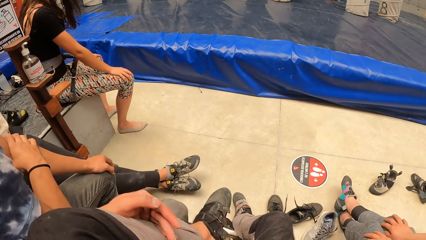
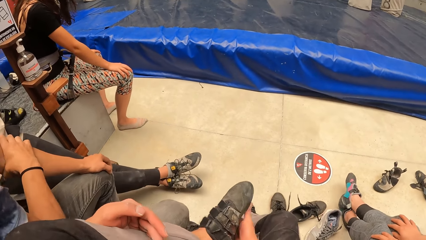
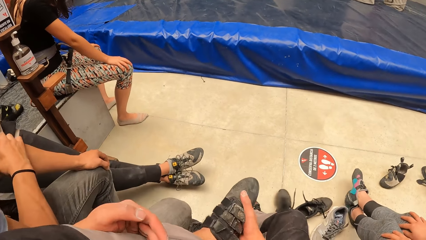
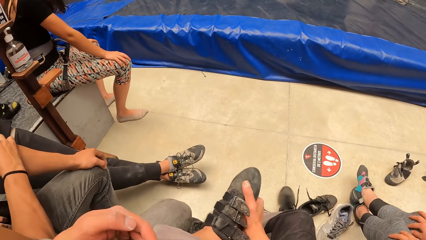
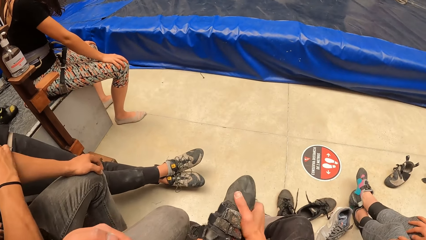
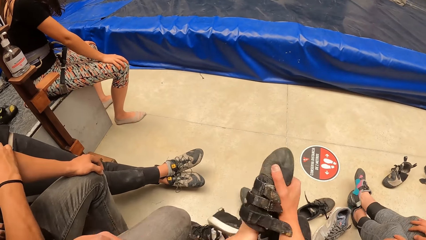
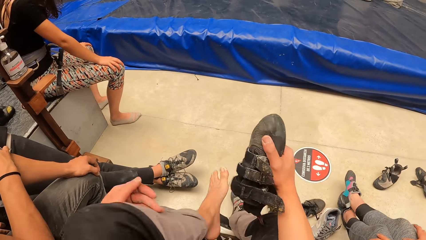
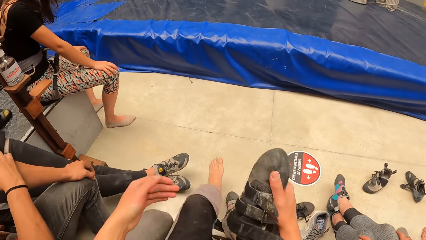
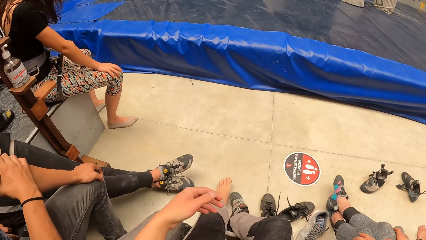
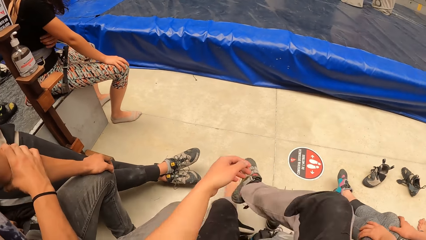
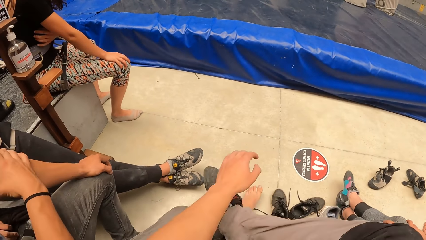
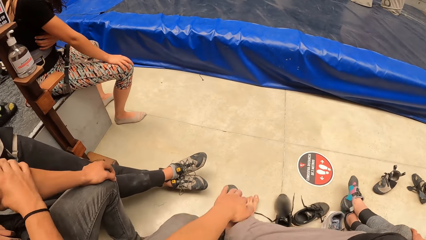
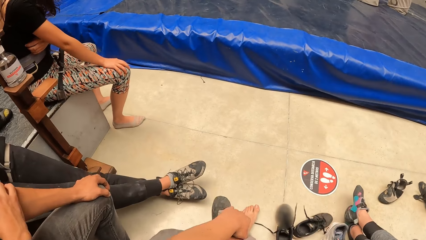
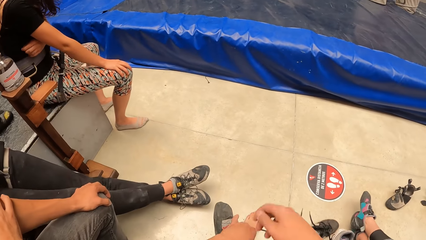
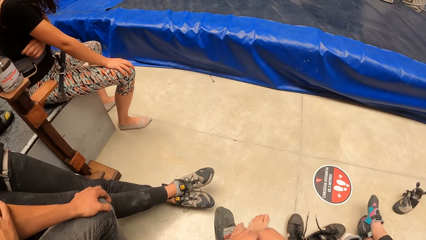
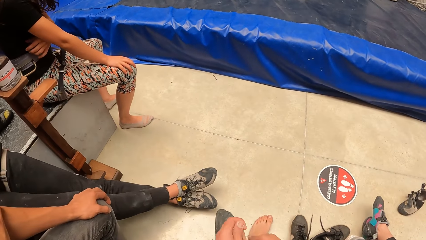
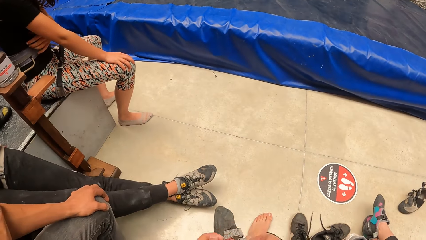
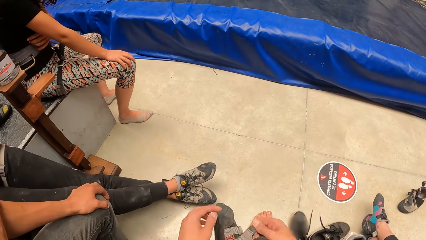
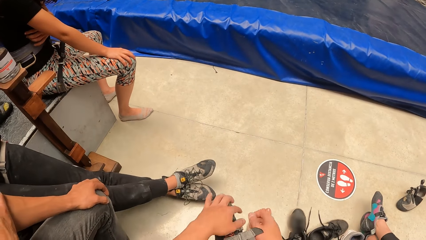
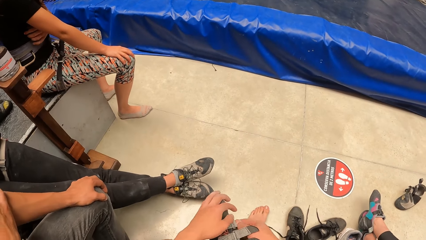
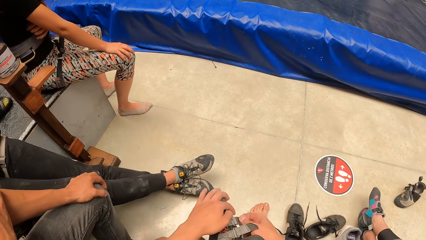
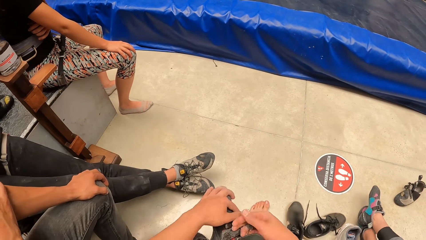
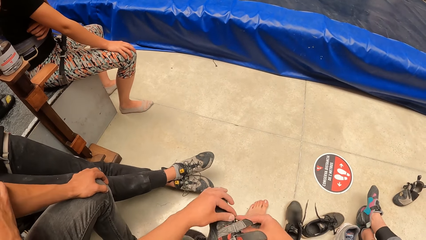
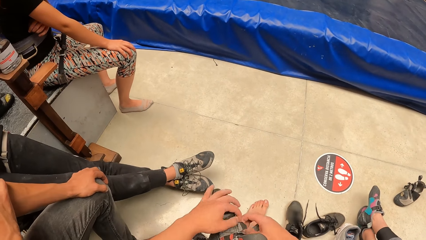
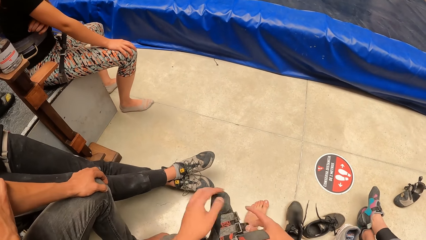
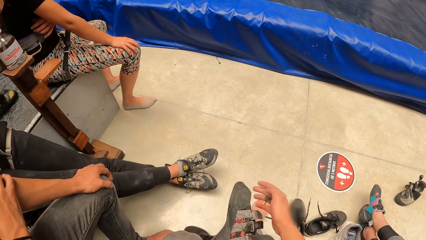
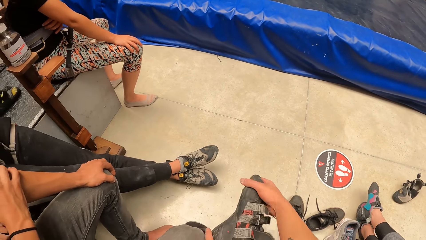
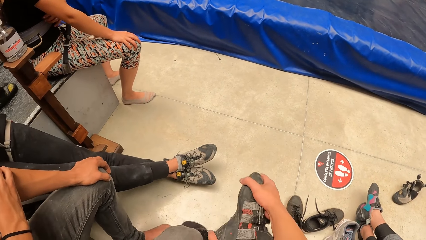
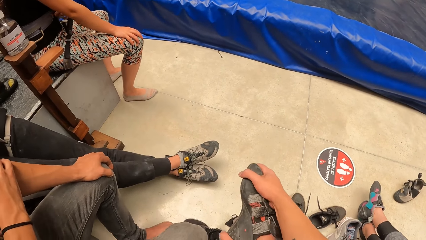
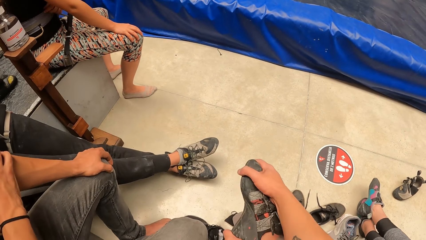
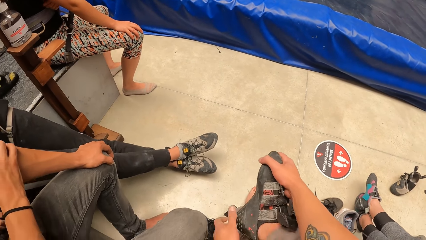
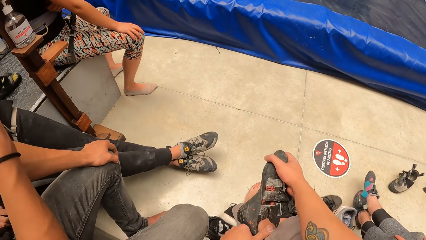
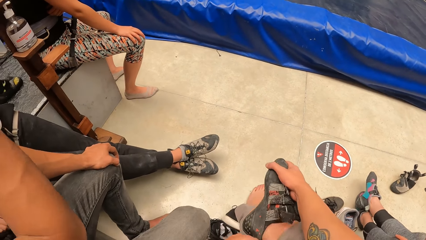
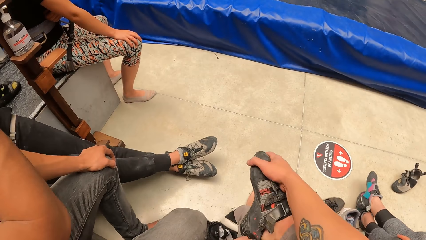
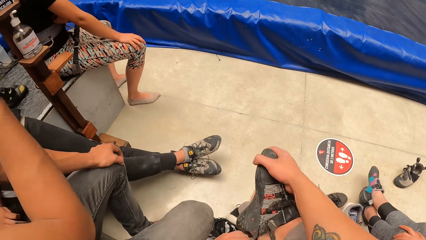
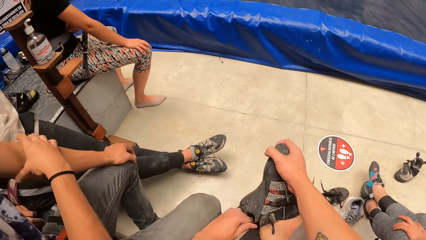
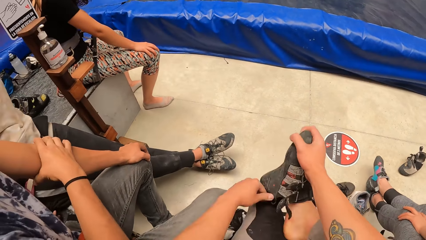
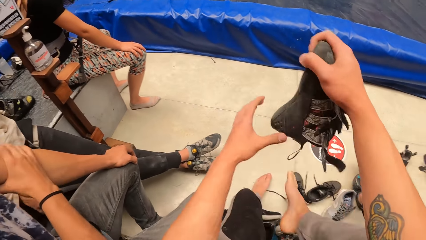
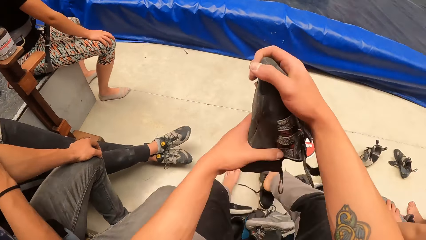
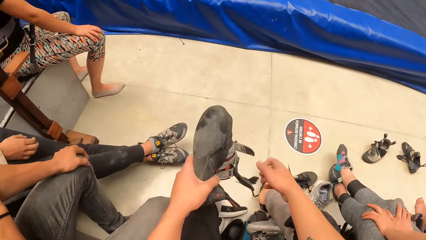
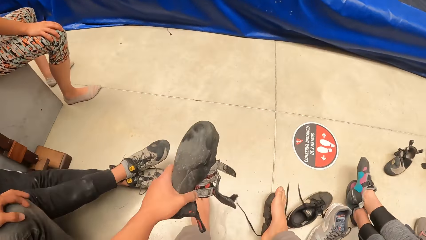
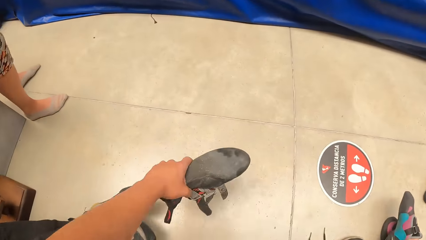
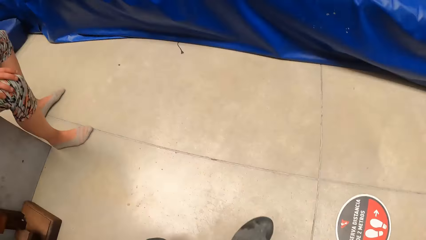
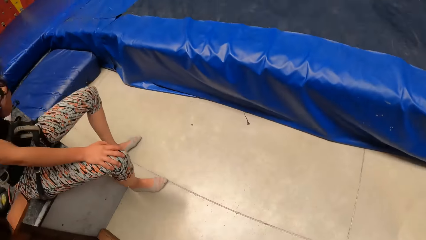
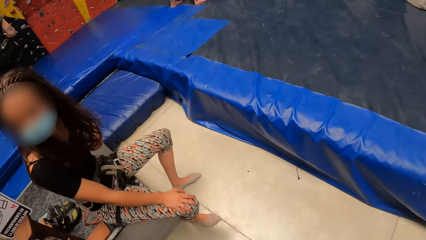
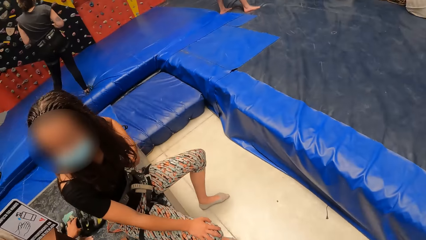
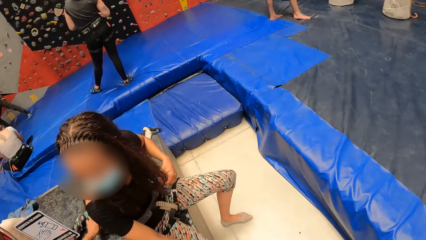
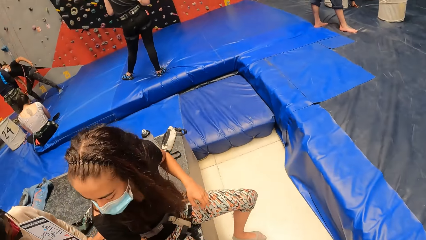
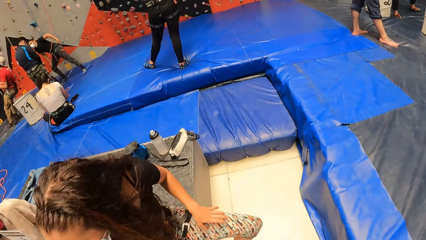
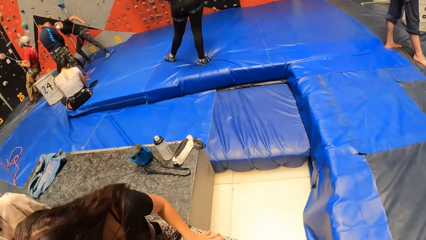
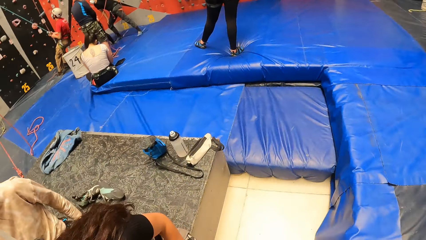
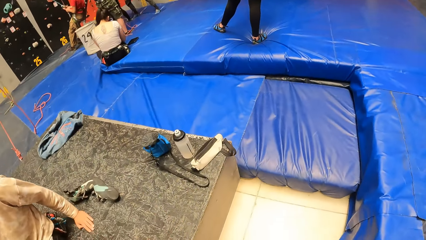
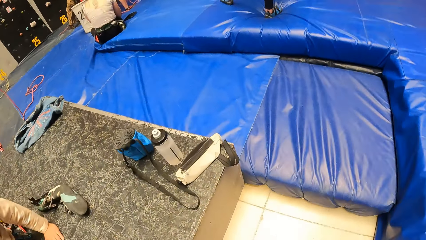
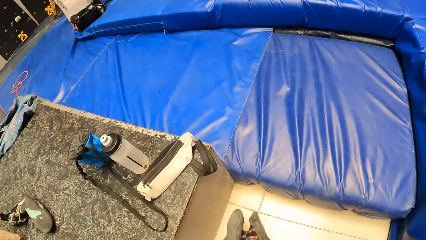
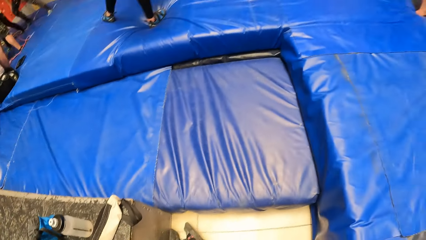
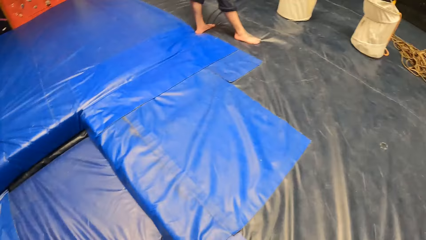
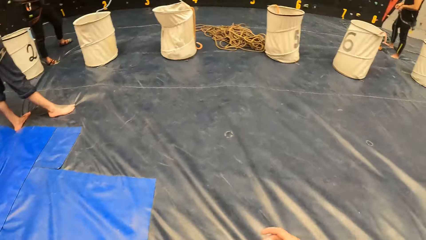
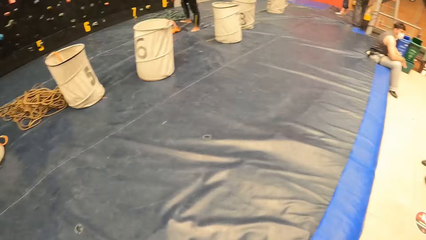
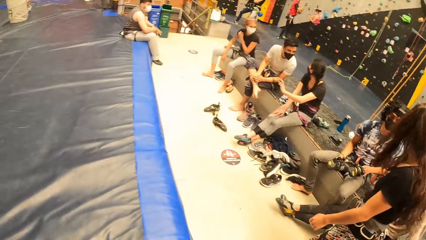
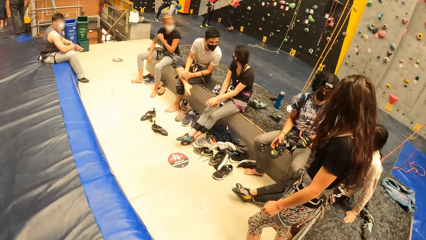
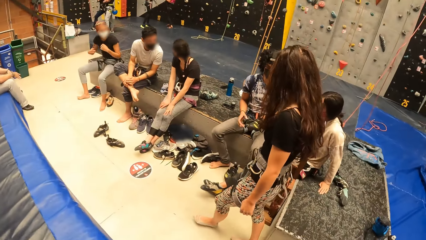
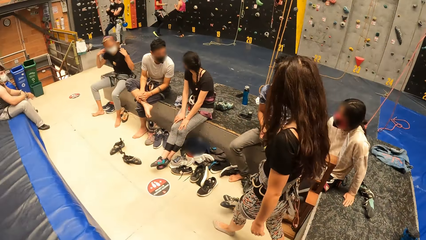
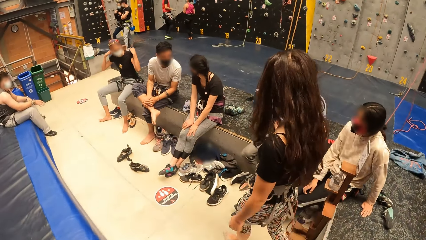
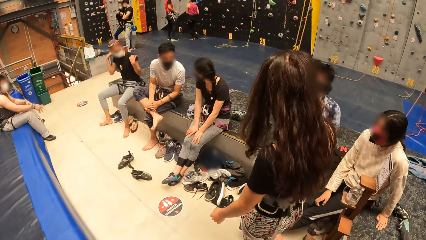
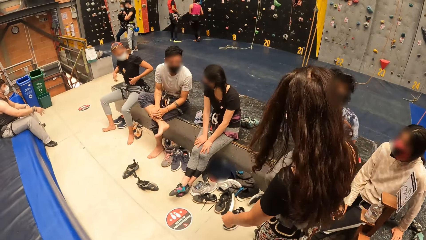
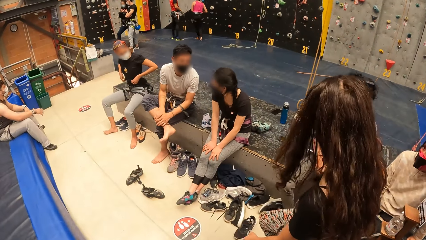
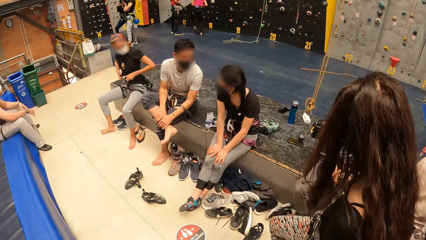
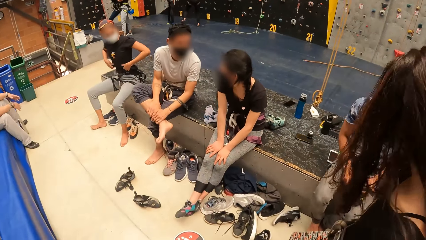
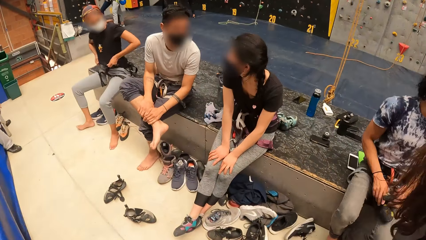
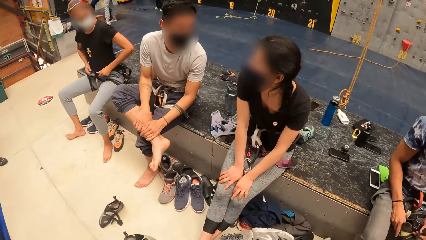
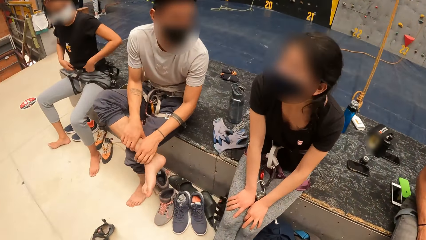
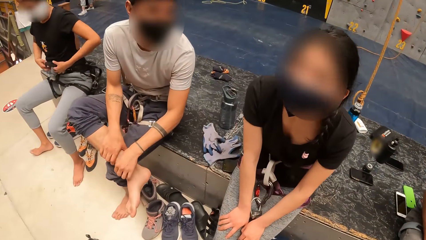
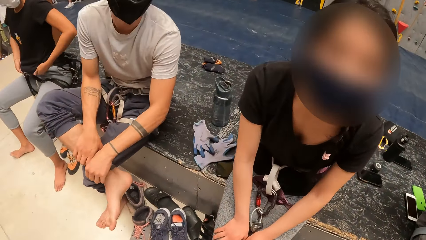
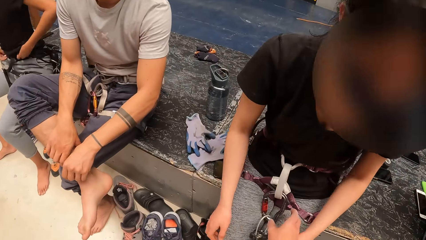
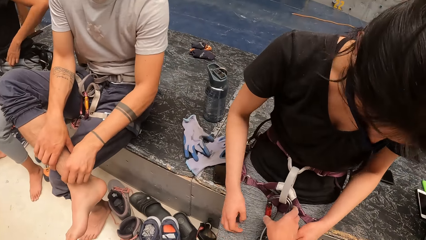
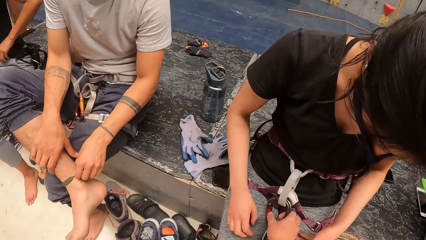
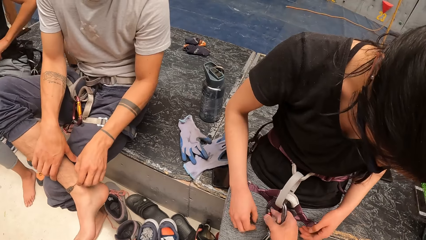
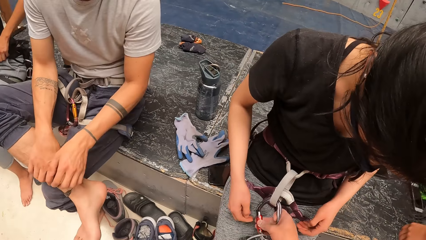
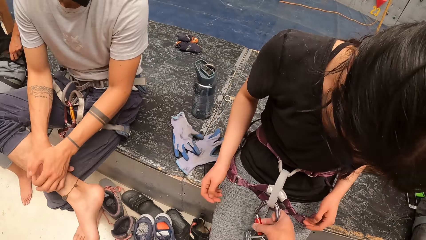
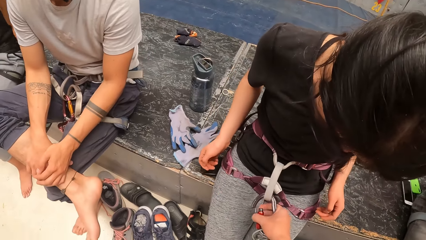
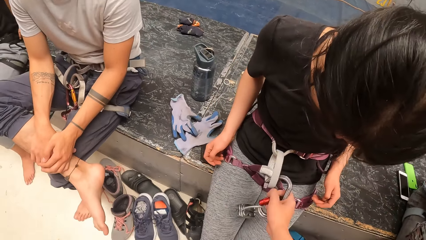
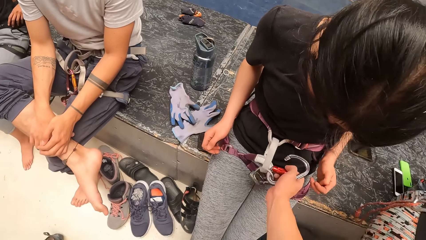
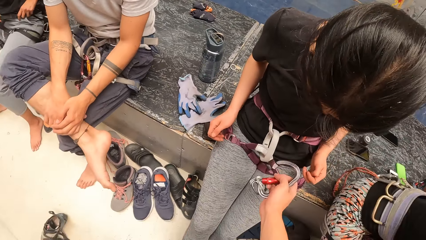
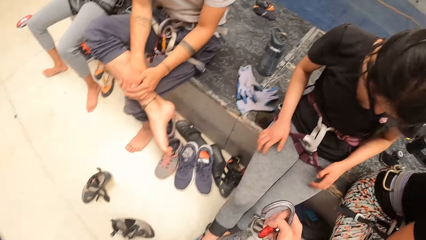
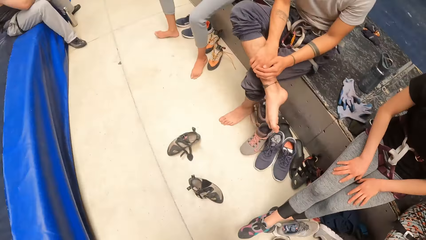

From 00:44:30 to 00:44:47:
A man moves the leg. The camera wearer removes the shoes. The man removes the shoes. The camera wearer looks around. Another man looks at a third man. The camera wearer walks around the room, picks up the rope and holds the rope.
